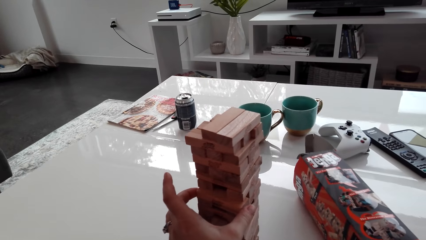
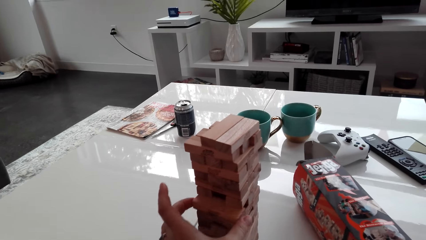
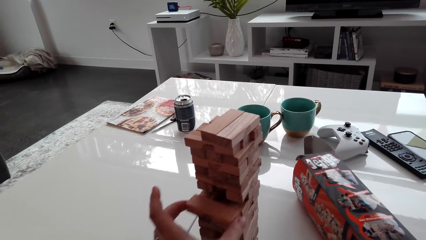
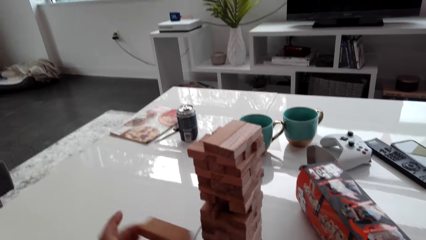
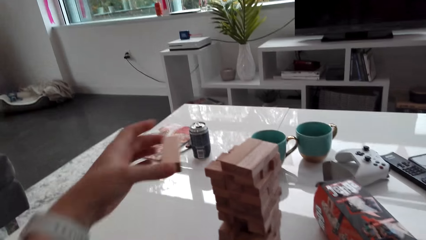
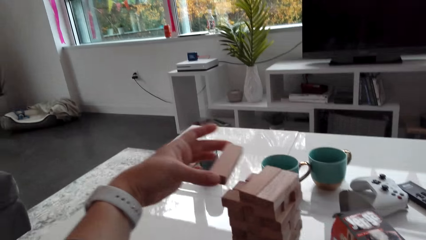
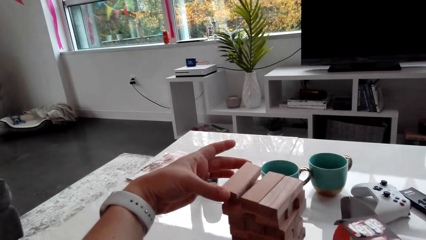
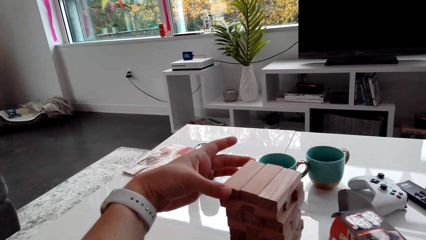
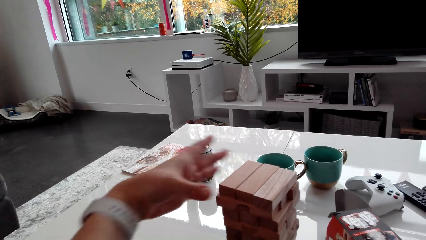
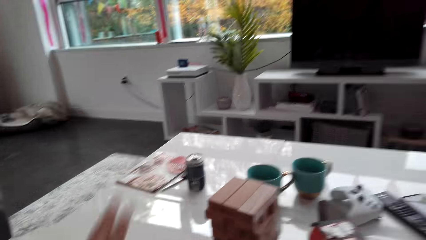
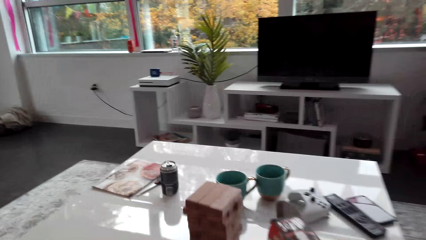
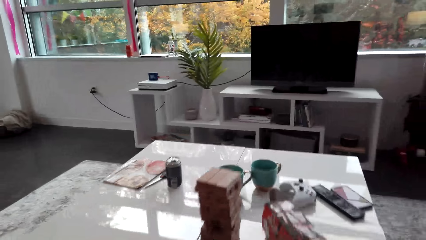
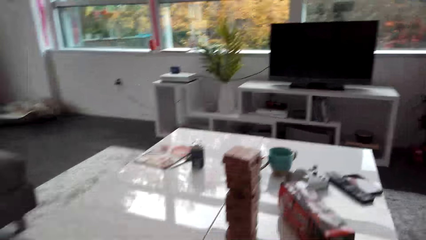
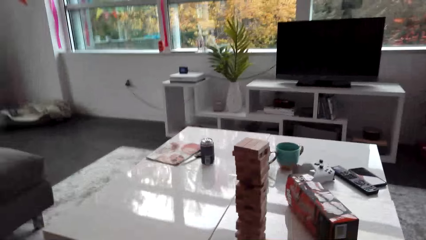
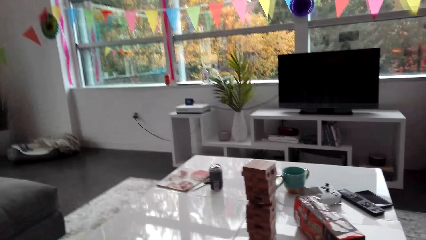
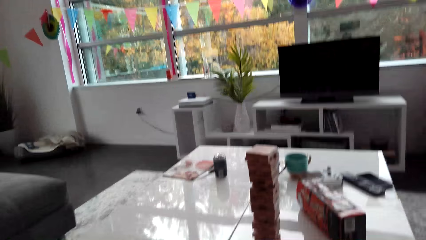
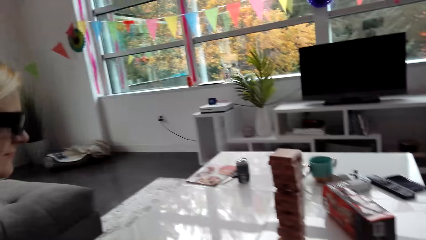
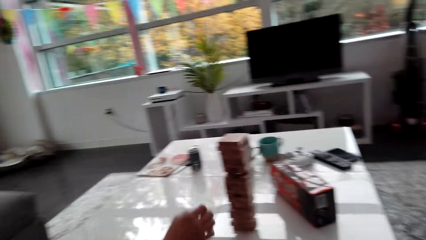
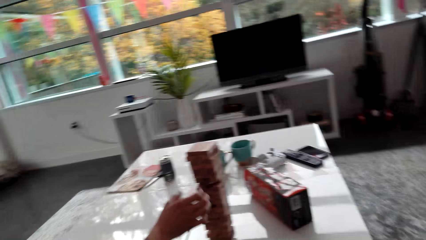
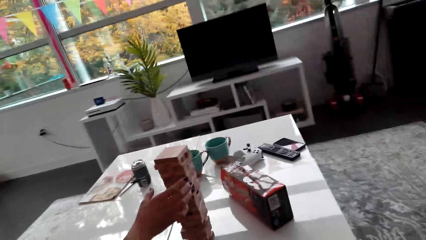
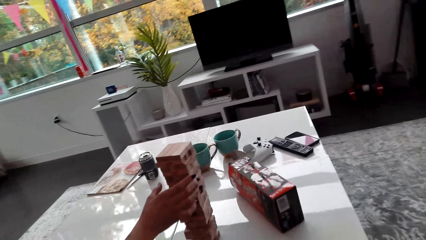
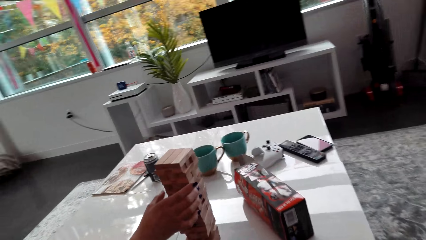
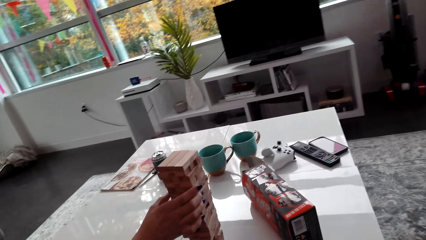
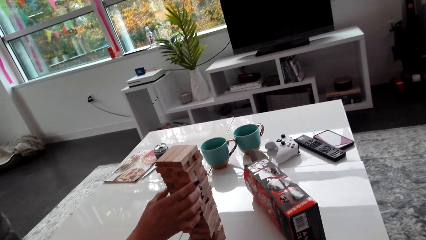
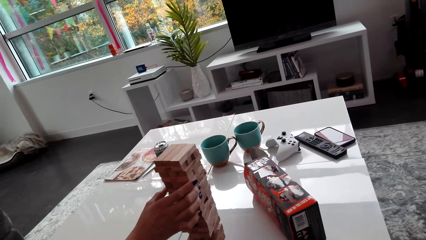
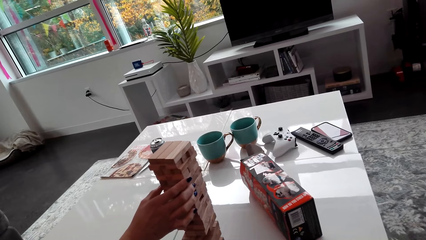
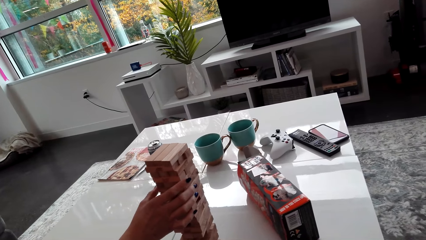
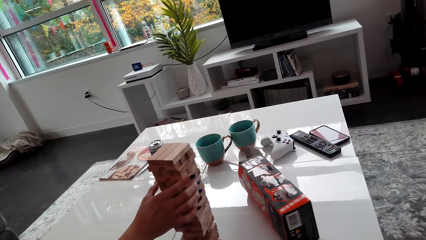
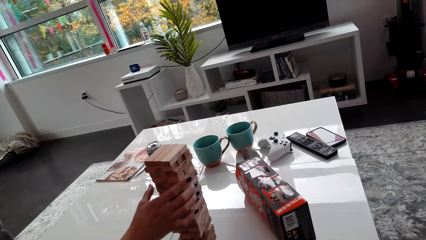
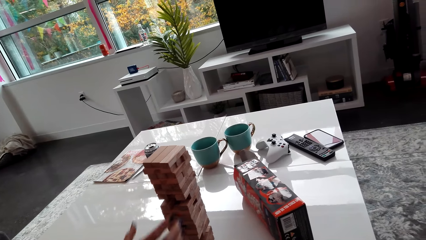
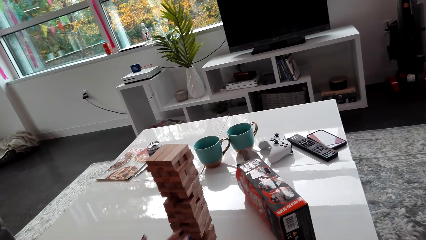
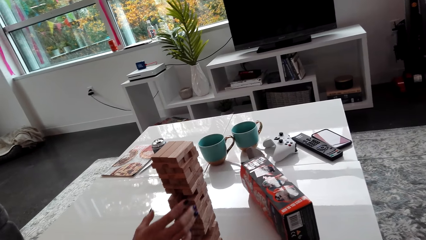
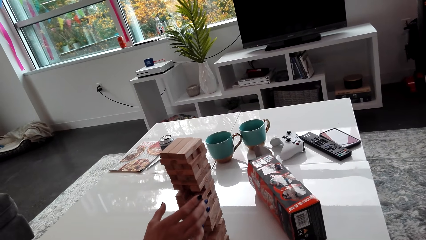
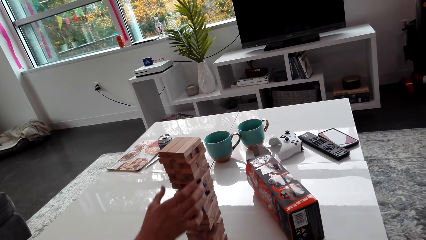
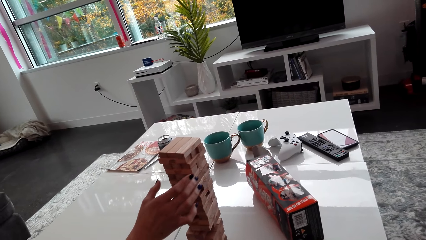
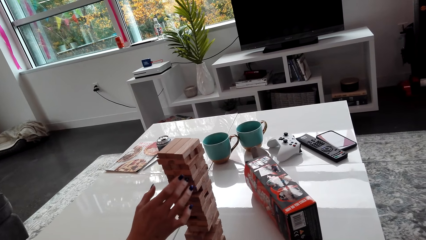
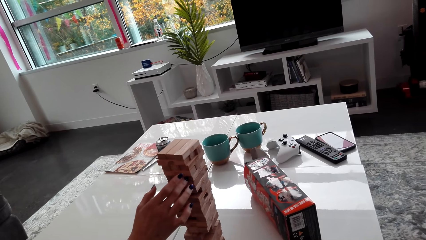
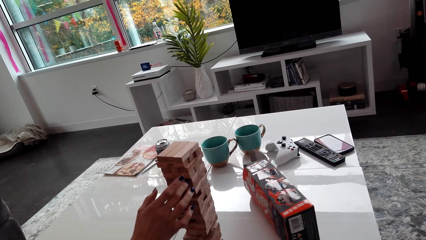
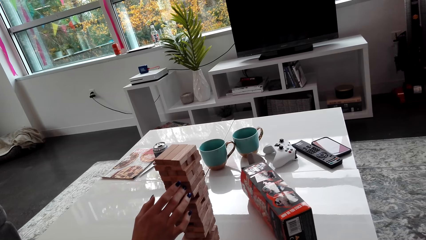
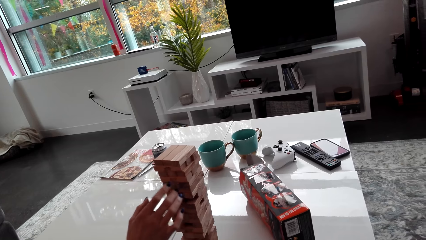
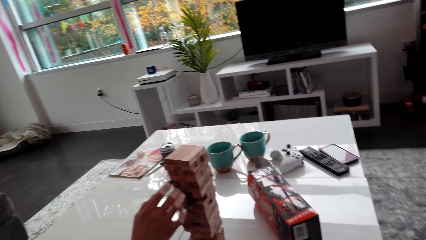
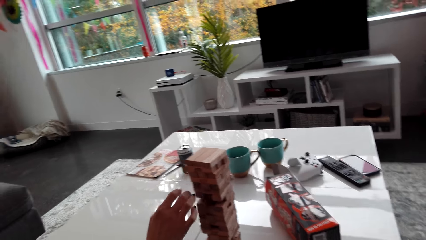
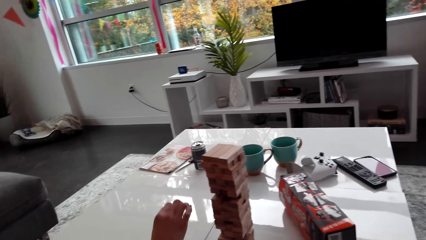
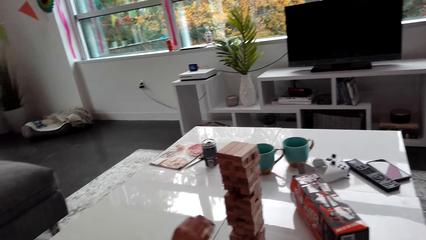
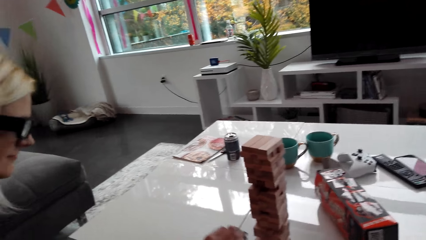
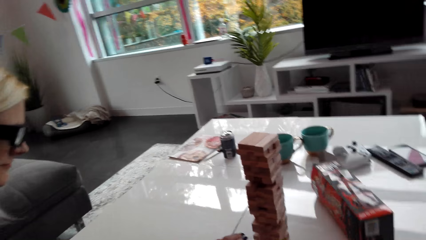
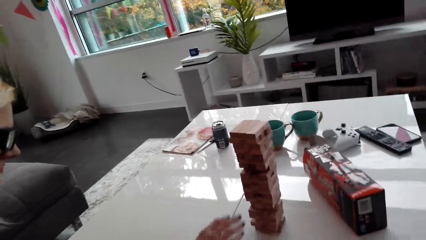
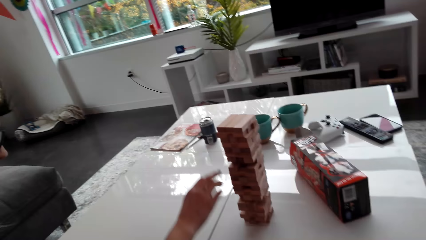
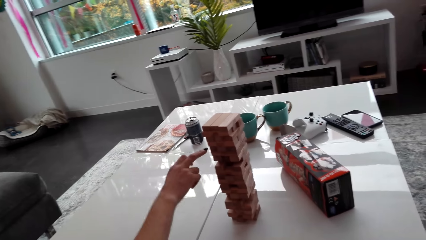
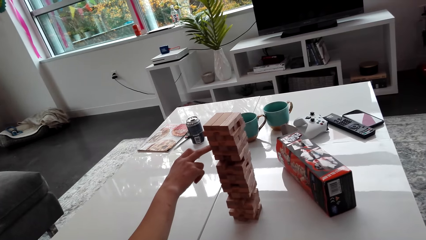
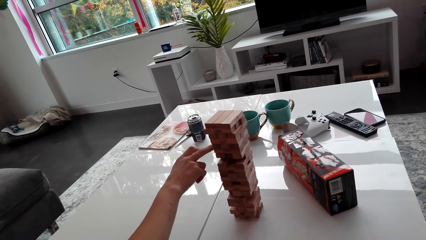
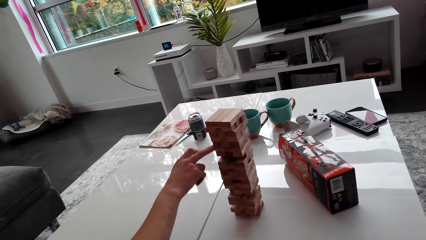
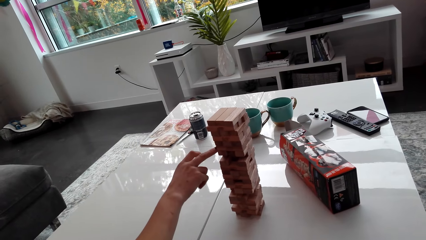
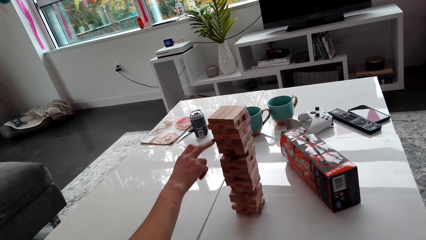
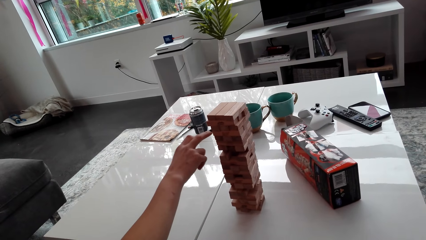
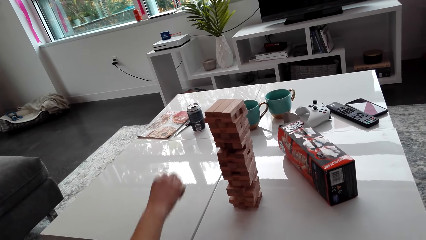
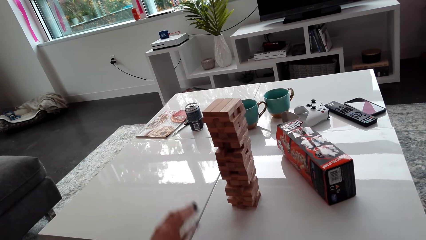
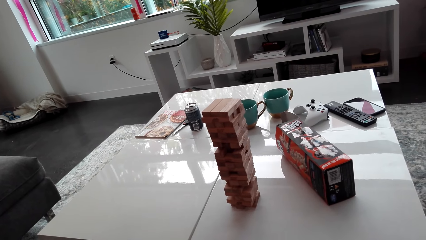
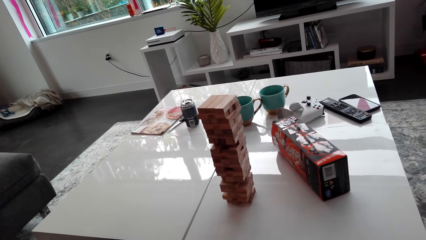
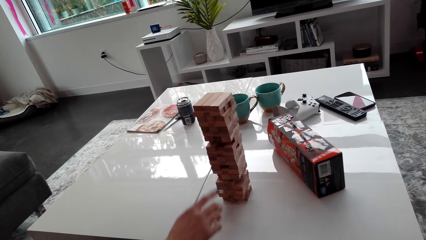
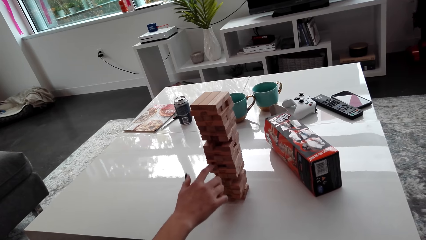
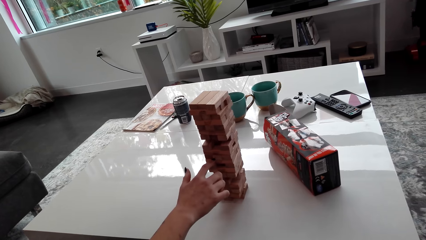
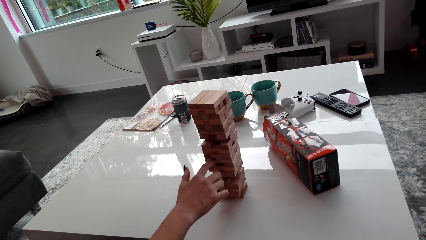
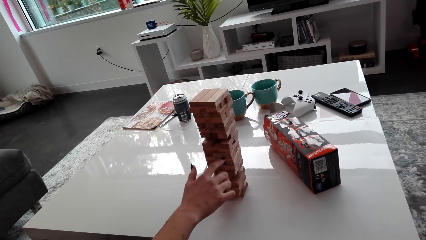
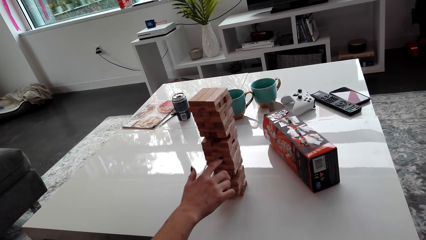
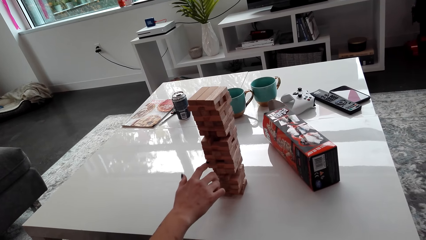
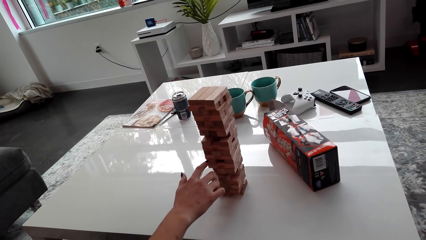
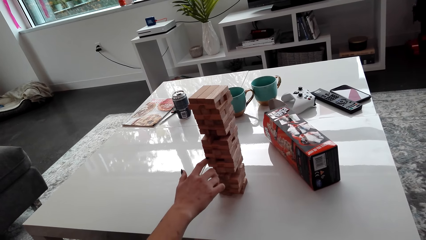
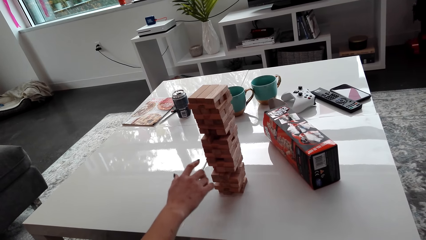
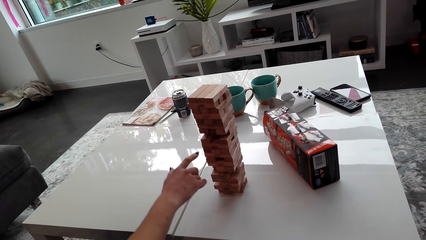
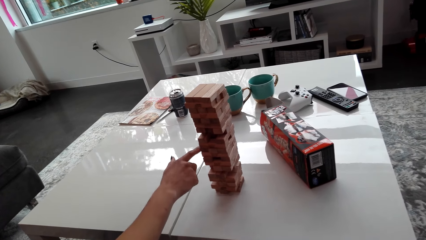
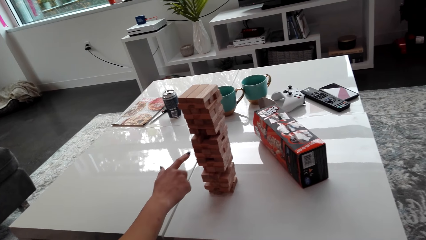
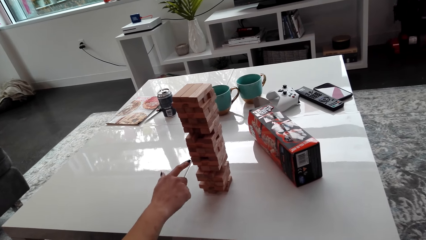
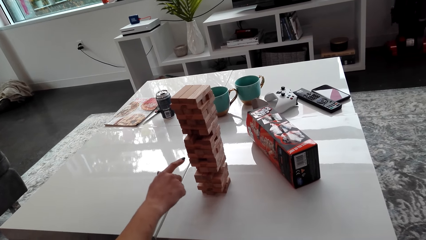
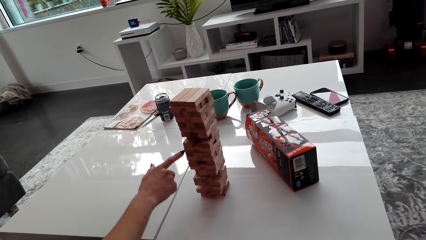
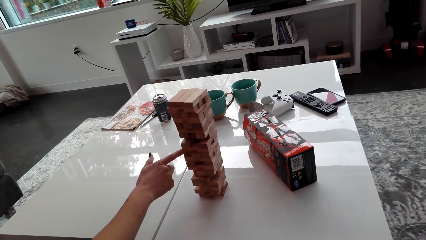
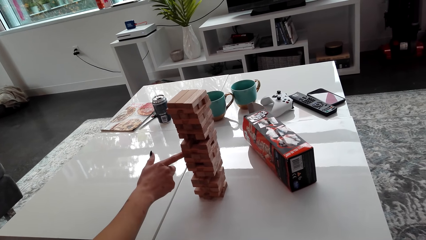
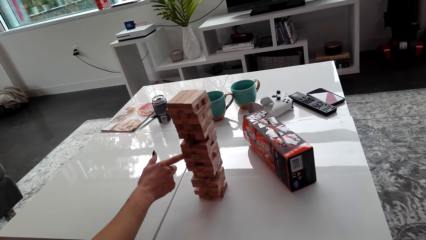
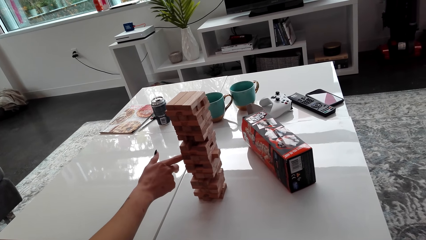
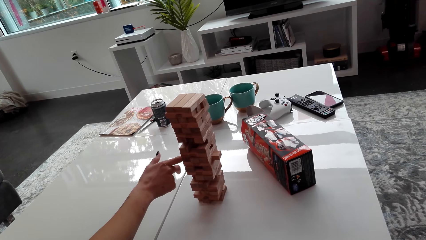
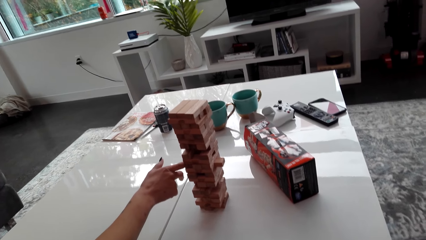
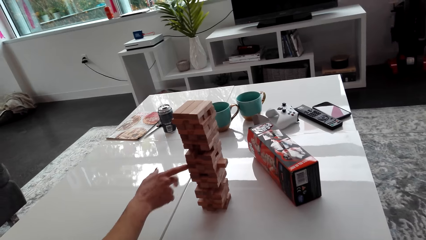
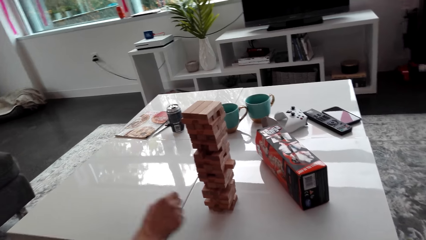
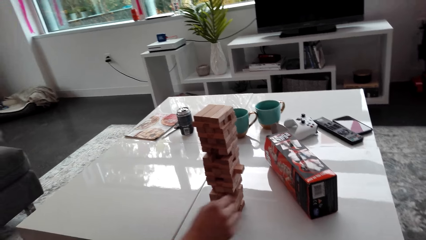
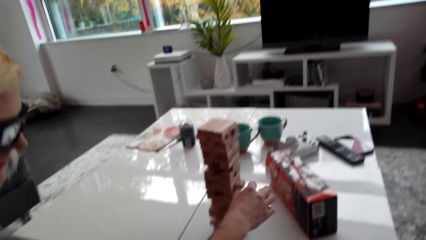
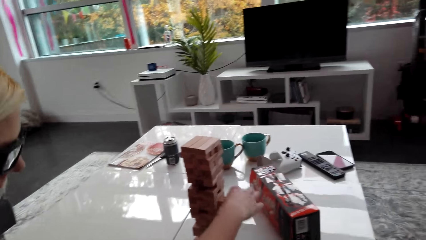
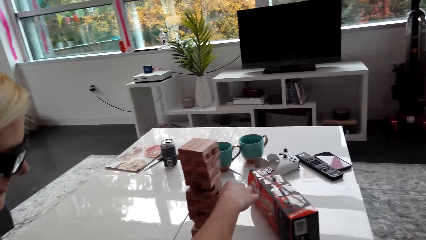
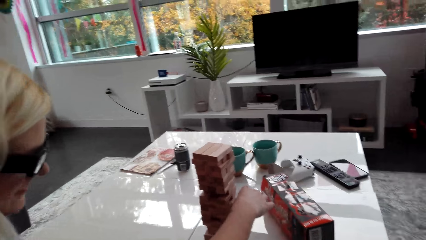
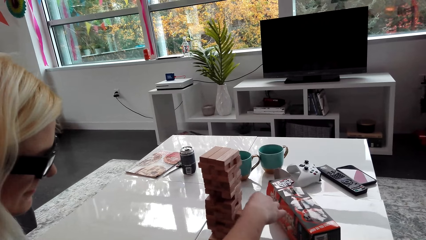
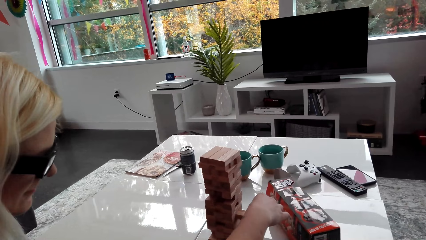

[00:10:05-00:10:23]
The camera wearer picks a block or wood brick from the tower and places the wood brick on the topmost level. A lady touches a wood brick. The lady stares at the tower. The lady picks a block from the tower.
